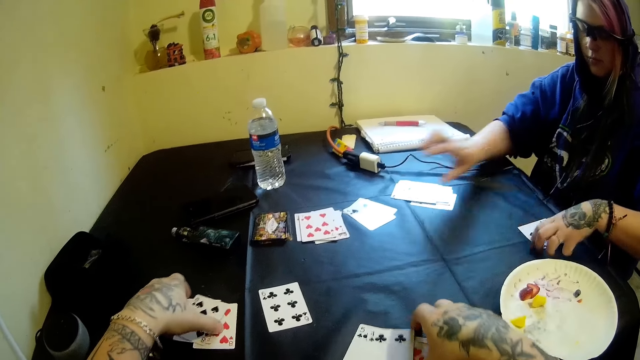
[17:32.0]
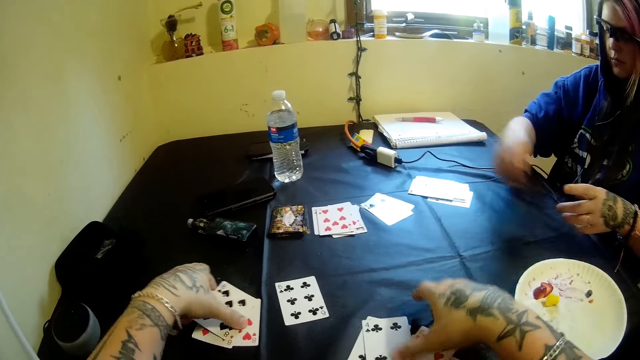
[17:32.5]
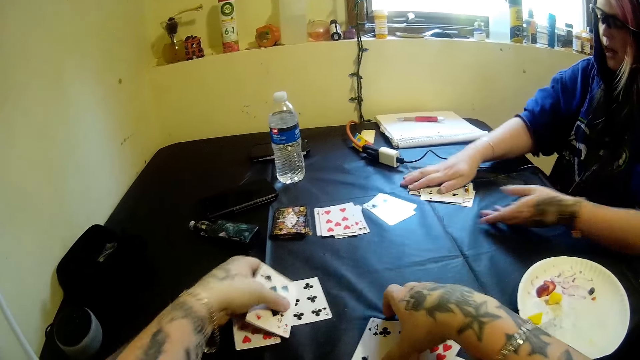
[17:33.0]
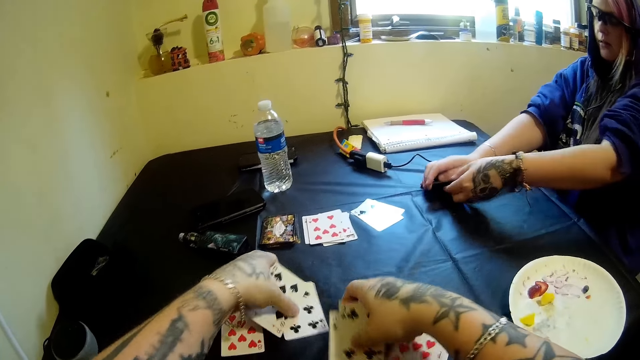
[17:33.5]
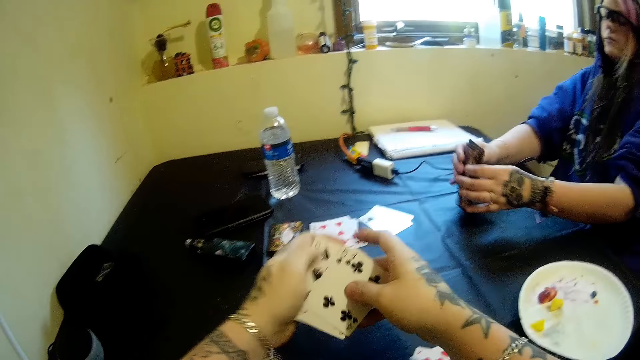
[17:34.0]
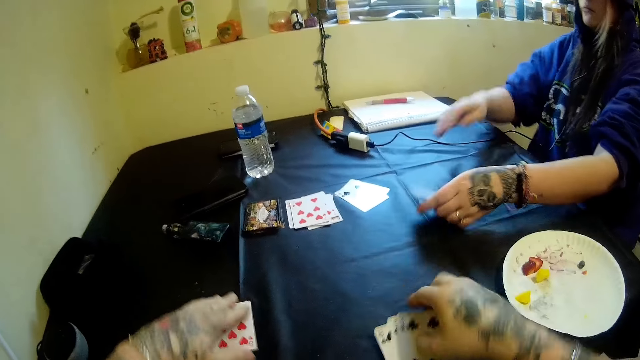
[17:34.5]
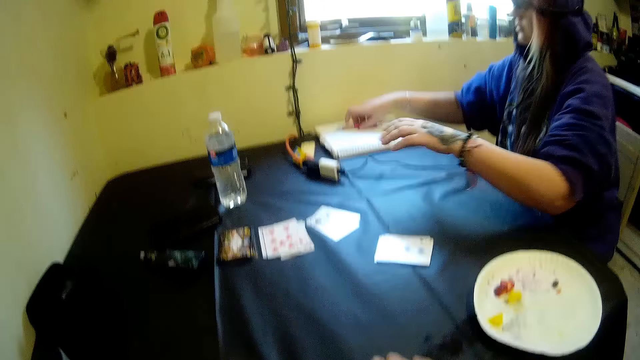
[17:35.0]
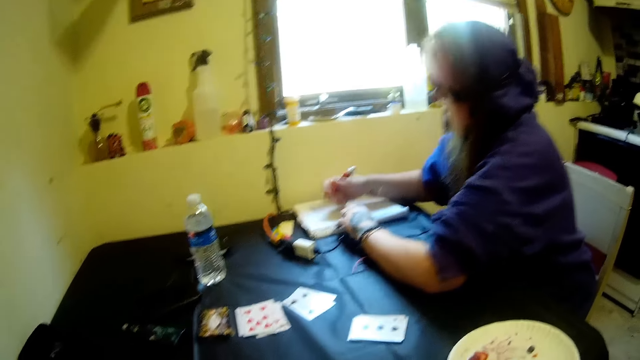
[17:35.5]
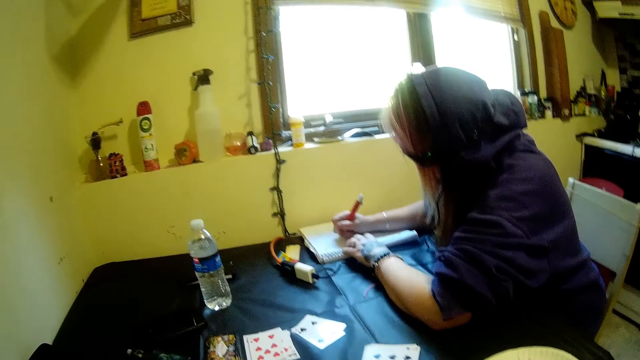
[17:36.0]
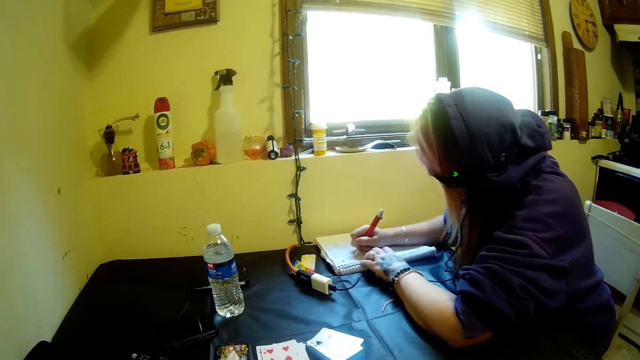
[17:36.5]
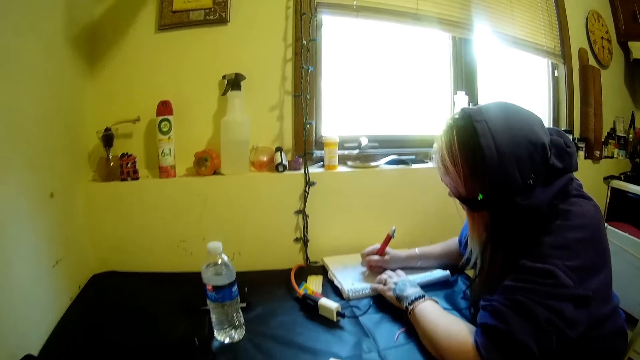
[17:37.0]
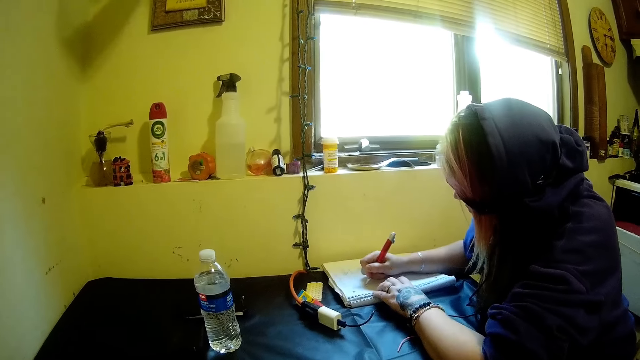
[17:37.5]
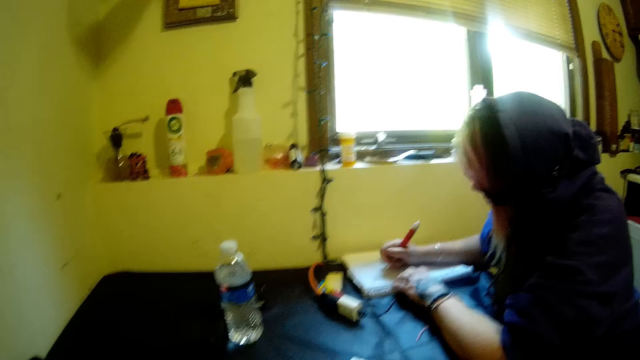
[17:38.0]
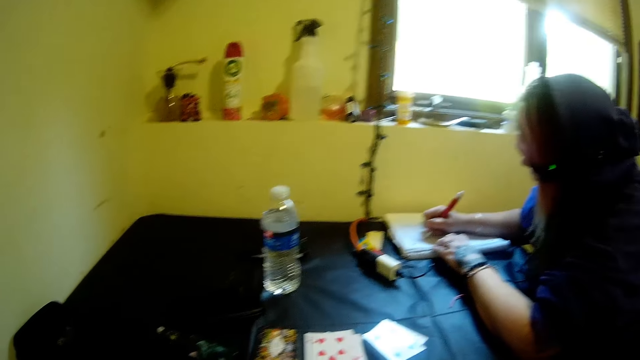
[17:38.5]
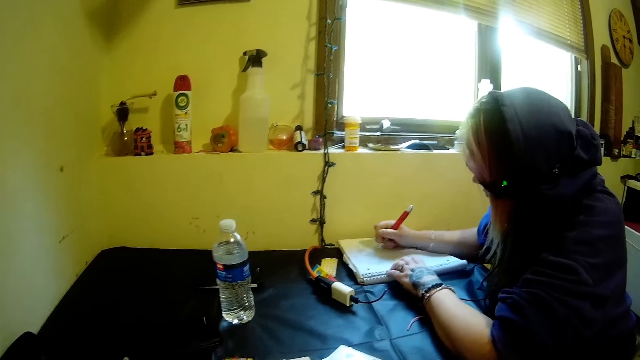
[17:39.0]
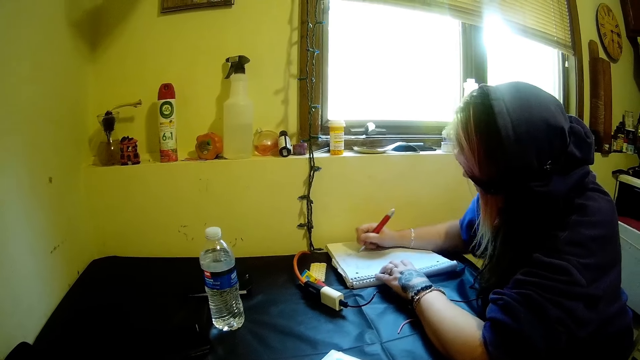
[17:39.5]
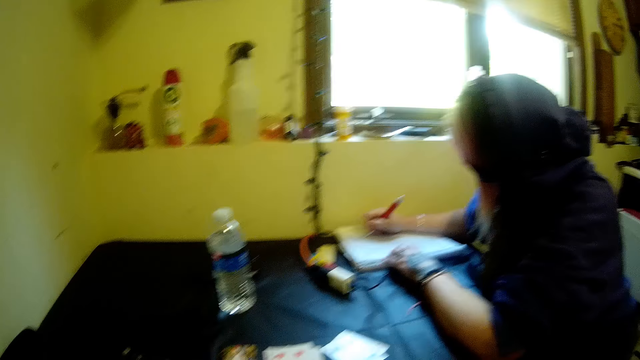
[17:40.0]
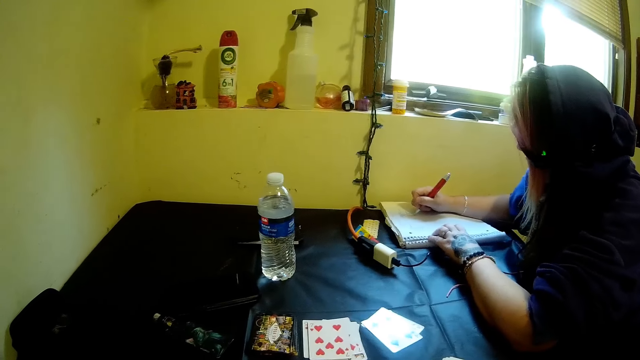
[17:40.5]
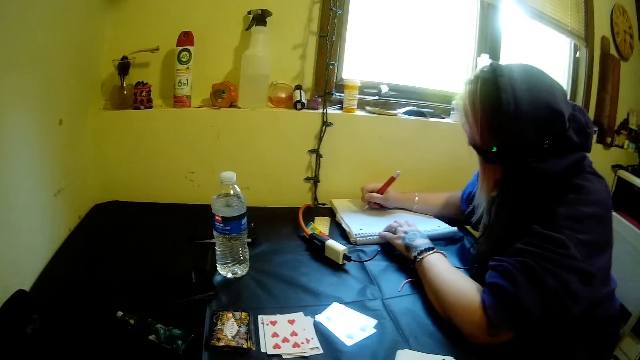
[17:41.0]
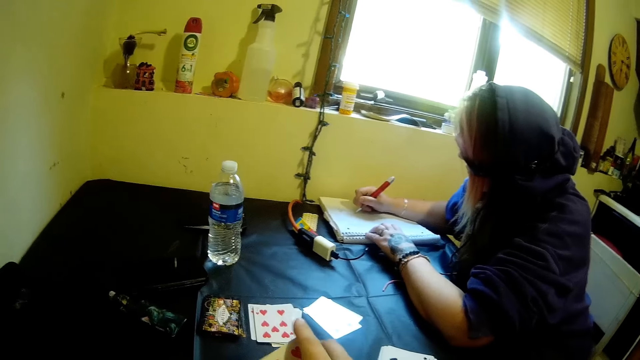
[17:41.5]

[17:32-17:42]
The woman picks cards from the table. The camera wearer picks cards from the table. The woman picks cards from the table with her hands. The camera wearer moves cards on the table with his hands. The woman drops a card on the table with her left hand. The woman picks a pen on a book with her right hand. The woman touches the book. The woman writes on the book with the pen.

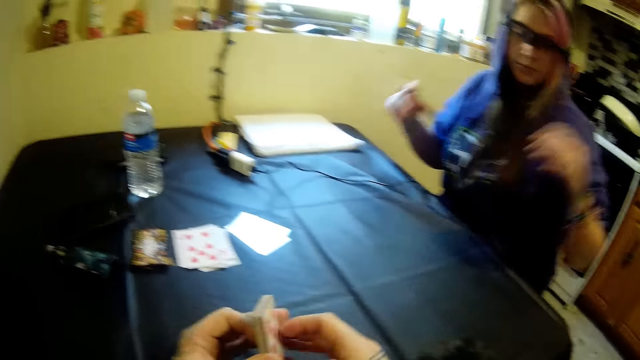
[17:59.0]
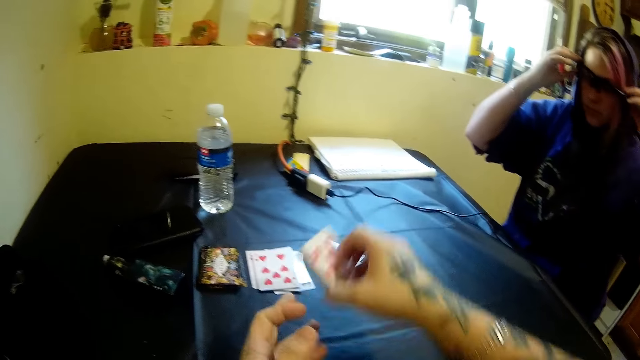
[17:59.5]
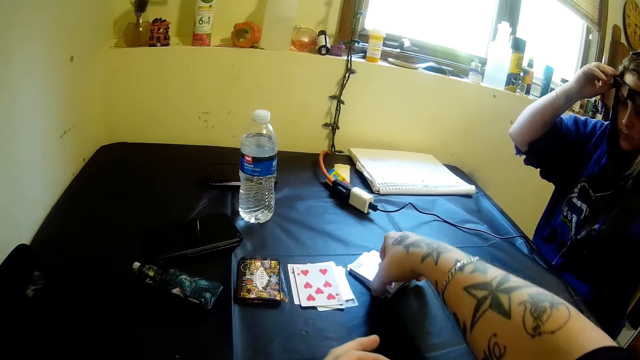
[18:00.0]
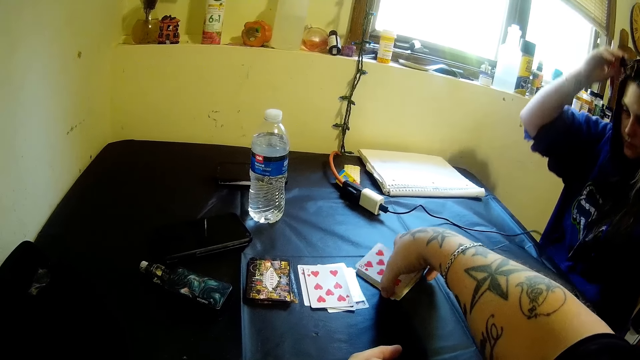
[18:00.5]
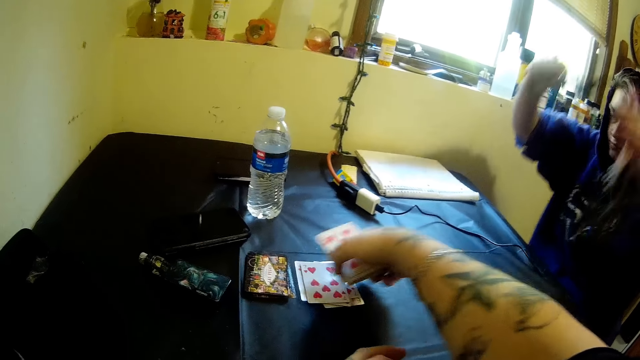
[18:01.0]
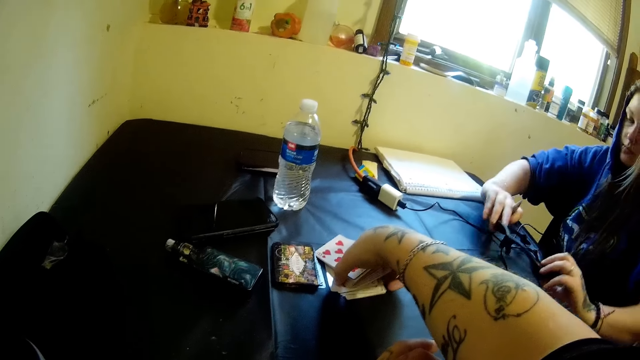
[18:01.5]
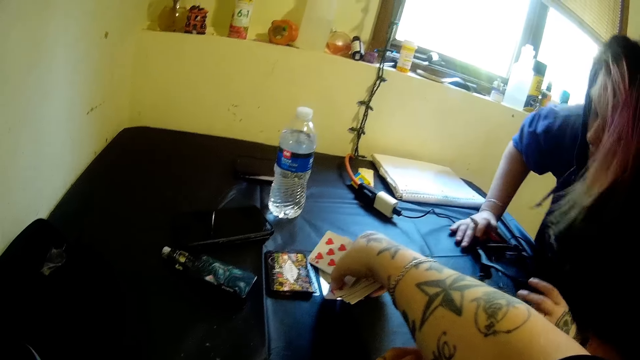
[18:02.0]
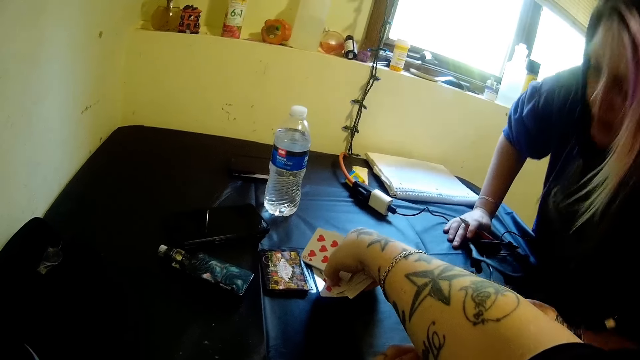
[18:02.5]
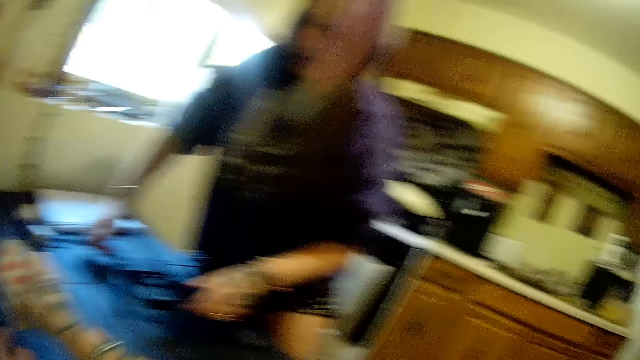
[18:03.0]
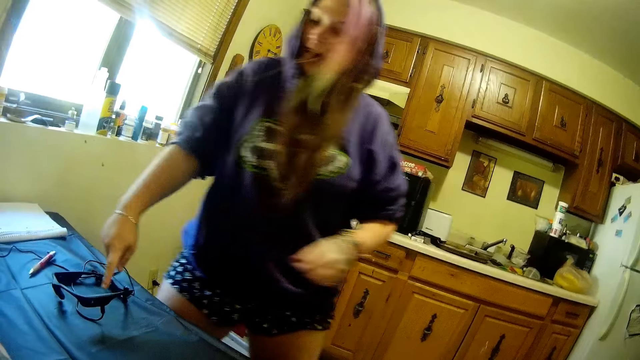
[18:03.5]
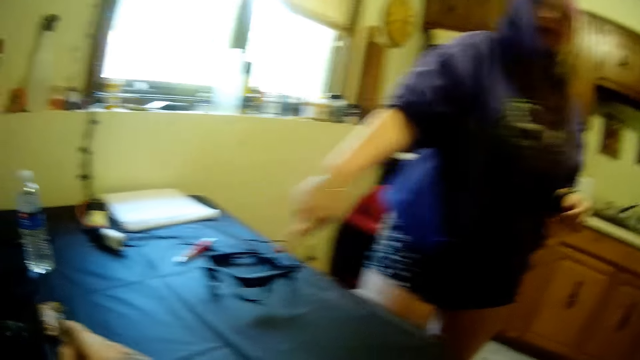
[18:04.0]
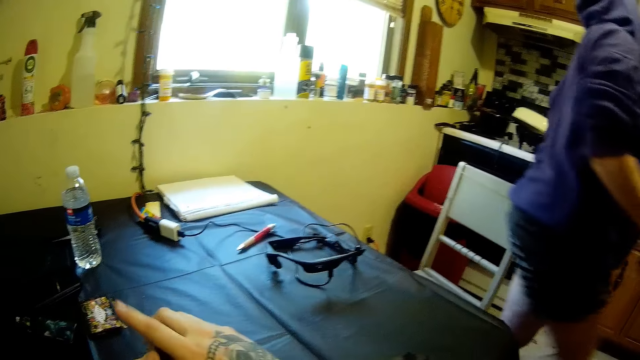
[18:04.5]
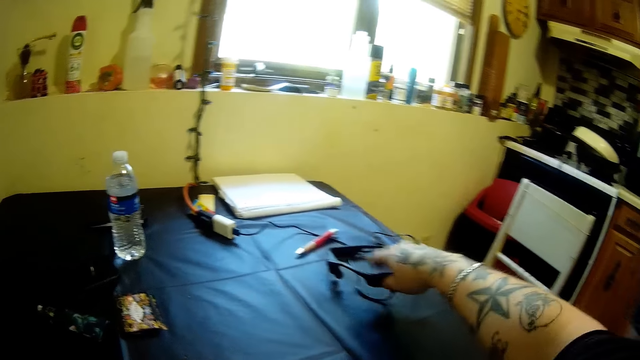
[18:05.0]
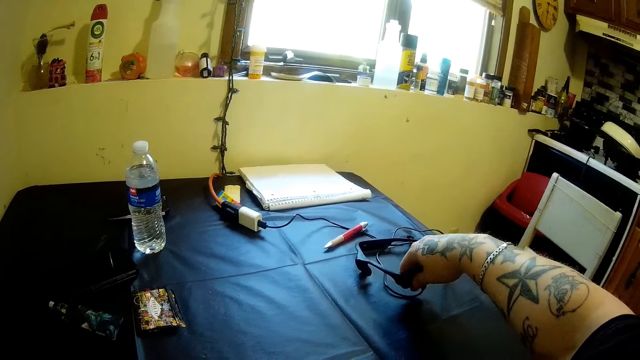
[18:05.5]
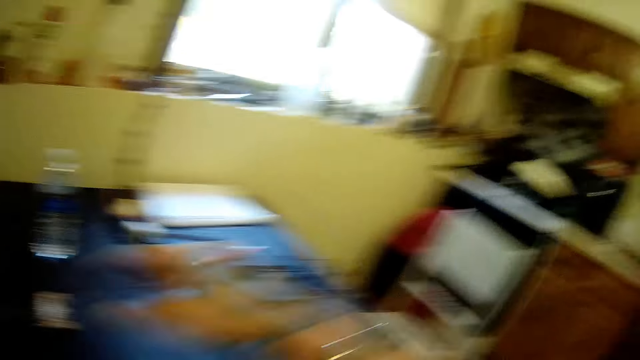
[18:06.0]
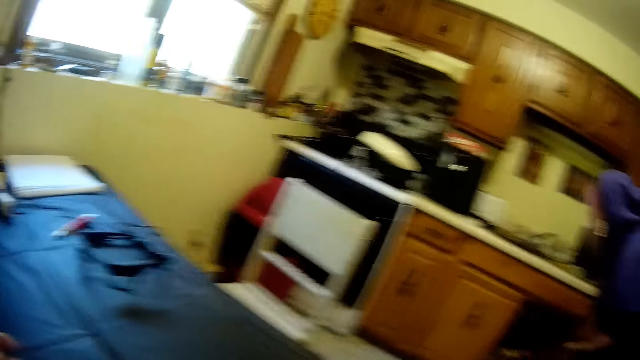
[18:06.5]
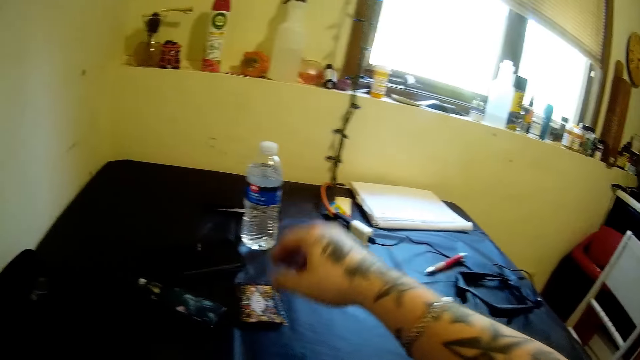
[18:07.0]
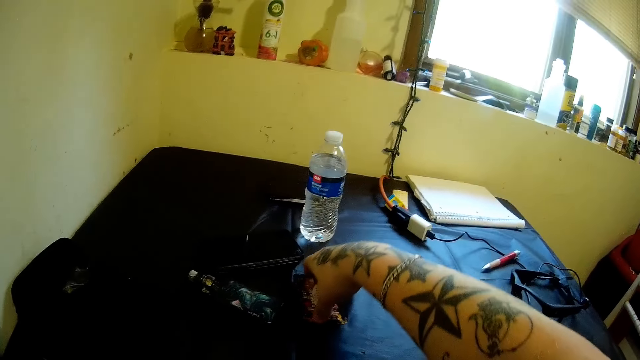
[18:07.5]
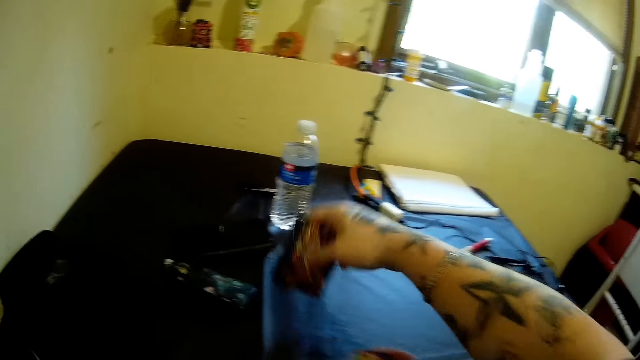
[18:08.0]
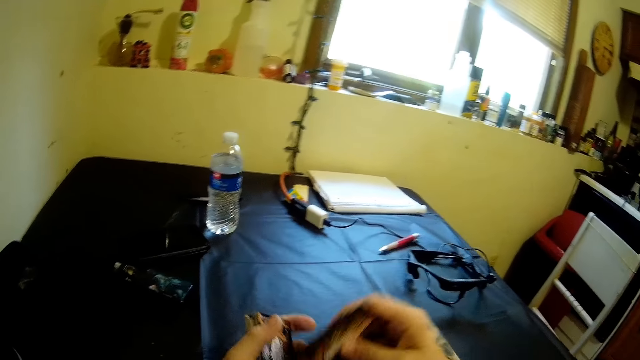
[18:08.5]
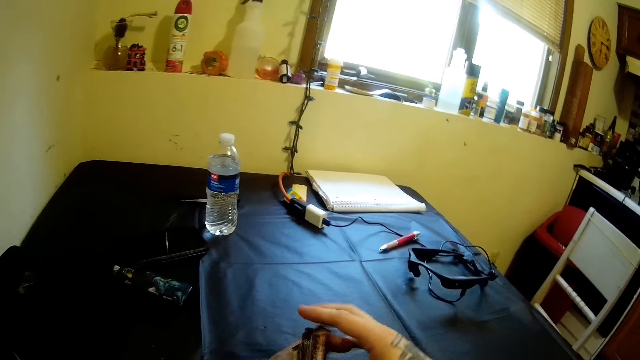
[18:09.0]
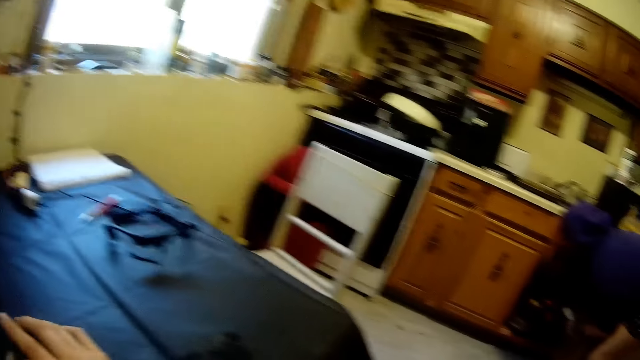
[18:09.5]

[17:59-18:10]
The woman moves the camera on her head to the table with her hands. The camera wearer packs cards on the table with his right hand. He places the cards on the table. The woman removes her glasses. The woman stands up. The camera wearer picks the cards from the table with his right hand. The woman walks. The camera wearer touches the woman's camera with his right hand. The woman stands. The camera wearer picks the stack of cards from the table with his right hand.
